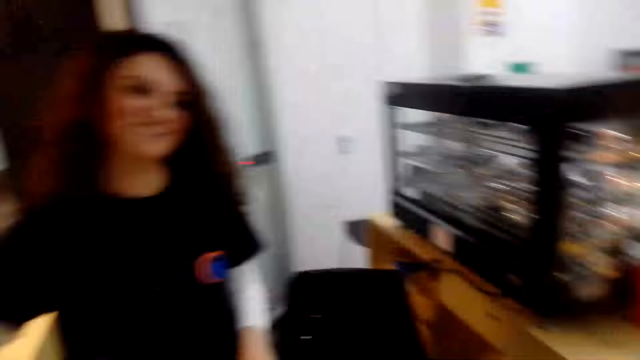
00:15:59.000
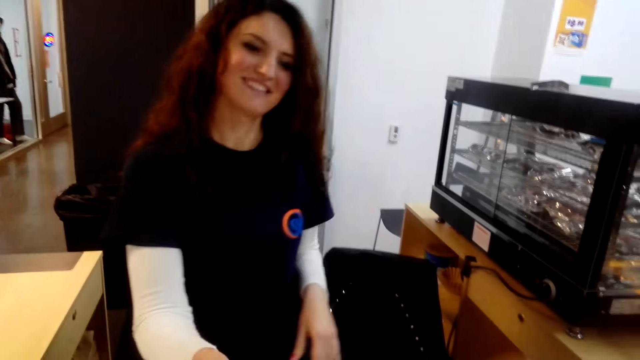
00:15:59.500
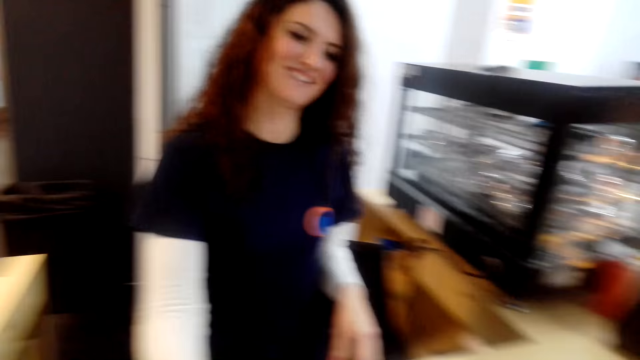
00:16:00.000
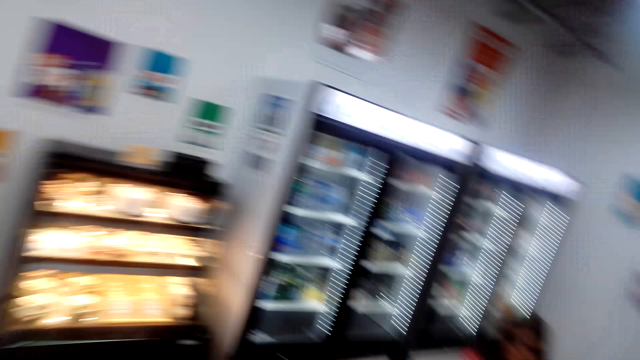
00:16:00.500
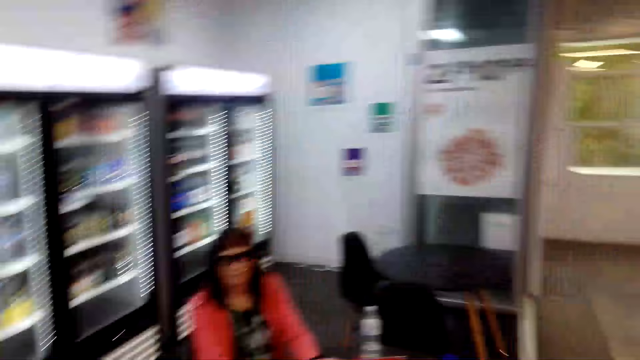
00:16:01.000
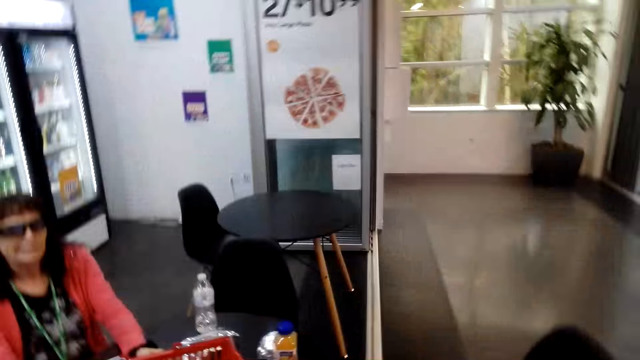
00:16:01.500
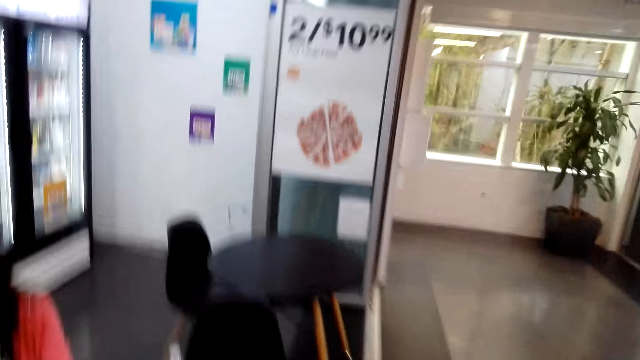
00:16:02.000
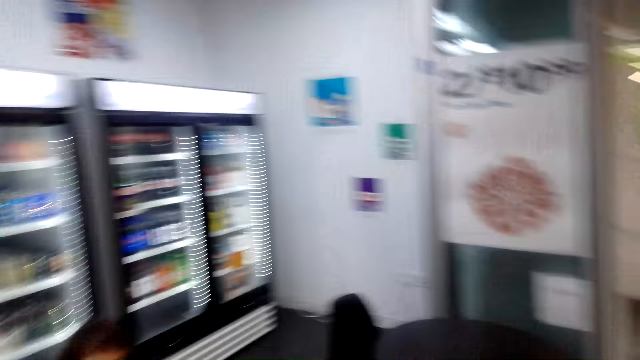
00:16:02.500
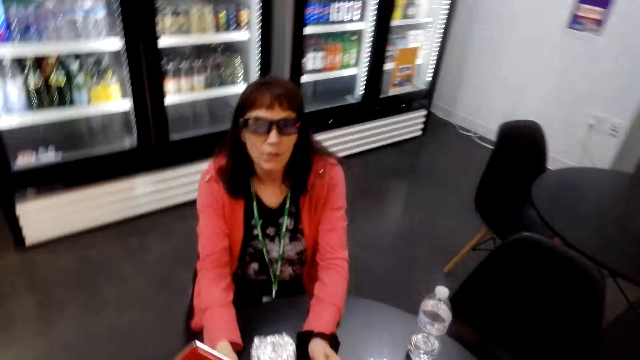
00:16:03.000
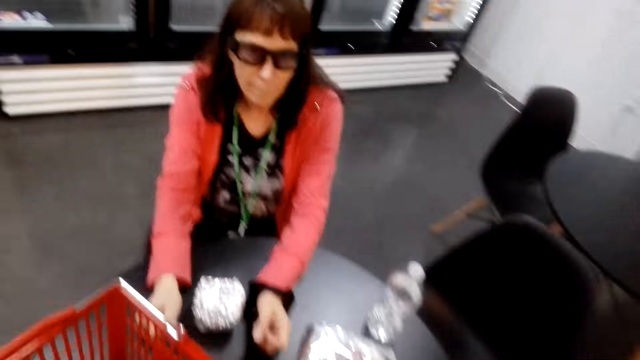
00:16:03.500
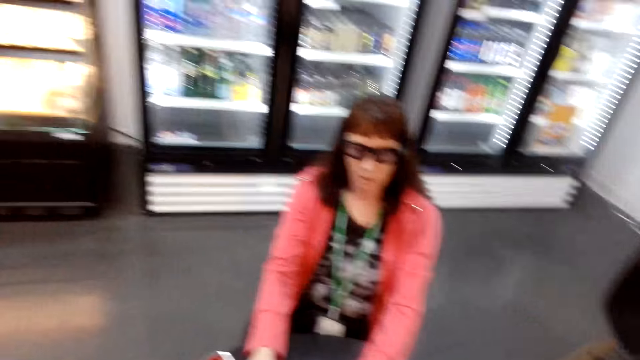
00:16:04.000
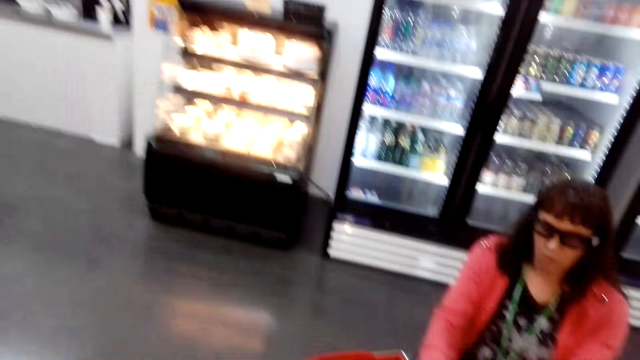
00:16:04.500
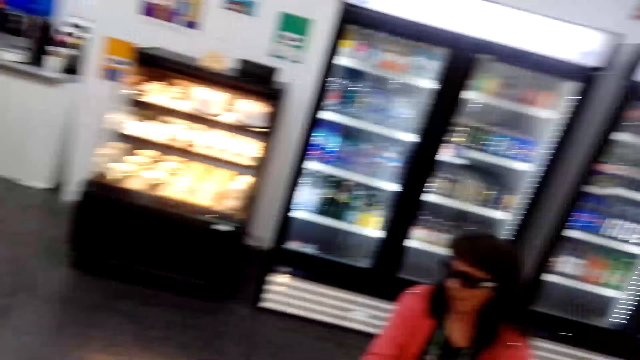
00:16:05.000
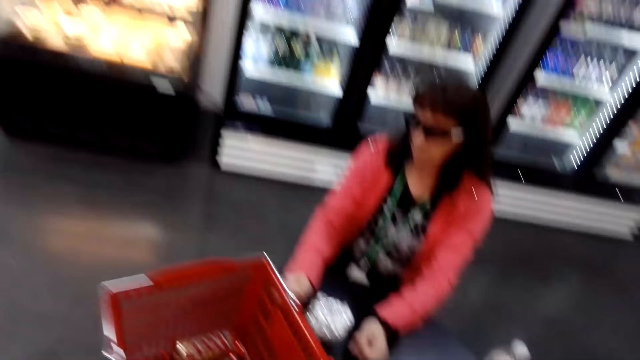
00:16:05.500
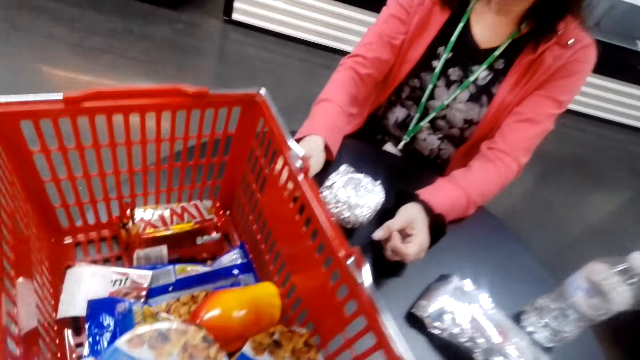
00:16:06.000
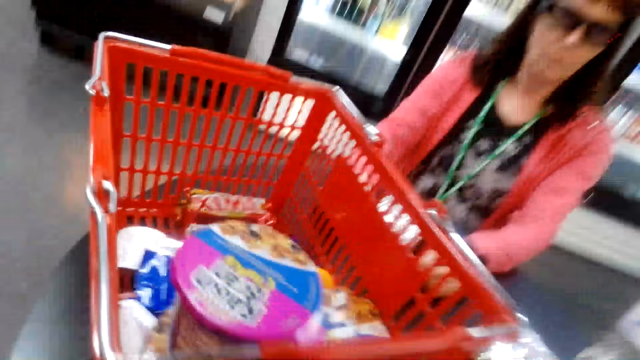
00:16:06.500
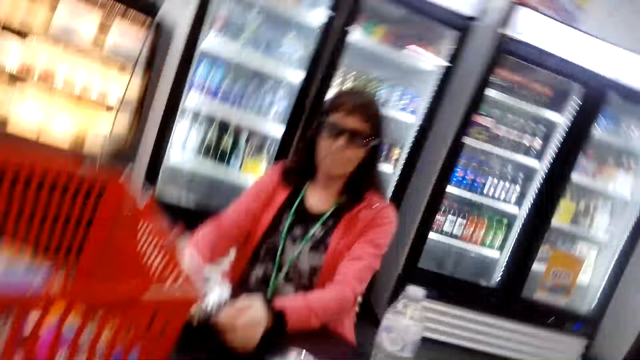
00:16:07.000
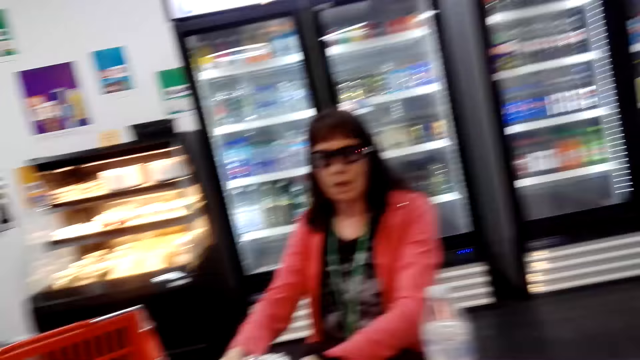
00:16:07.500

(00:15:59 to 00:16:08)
A person talks with the camera wearer. The camera wearer talks.

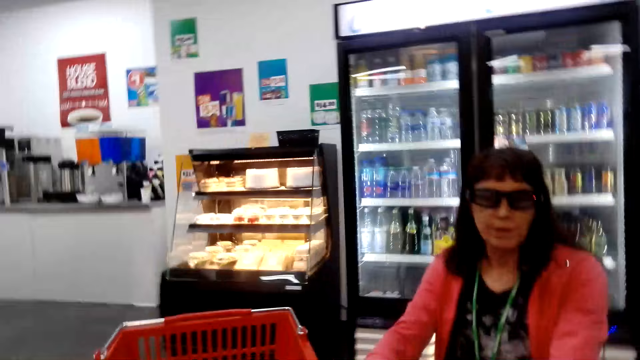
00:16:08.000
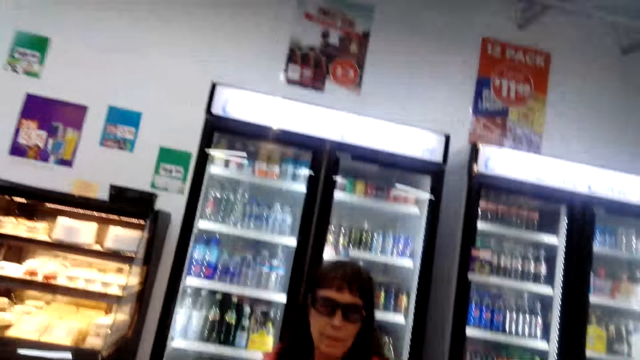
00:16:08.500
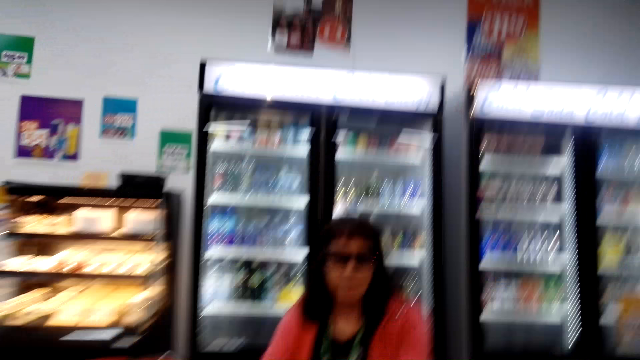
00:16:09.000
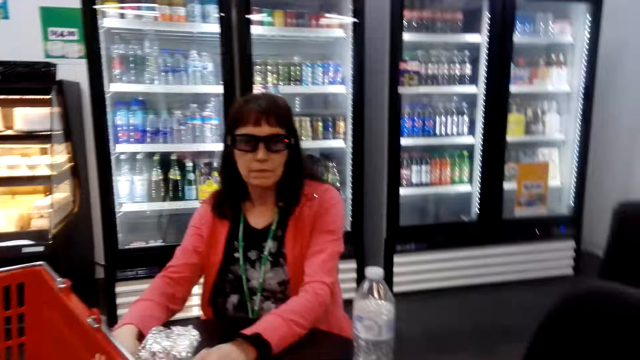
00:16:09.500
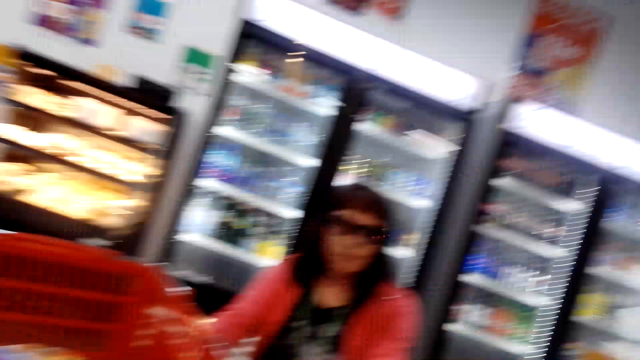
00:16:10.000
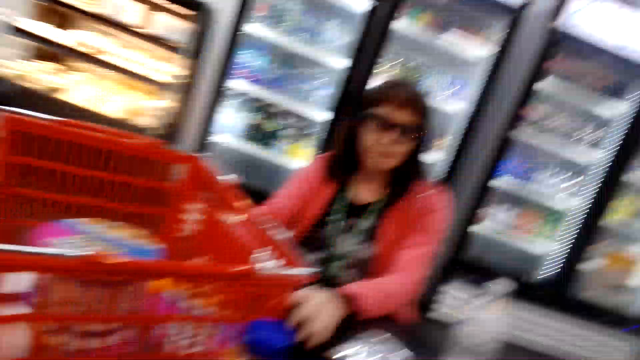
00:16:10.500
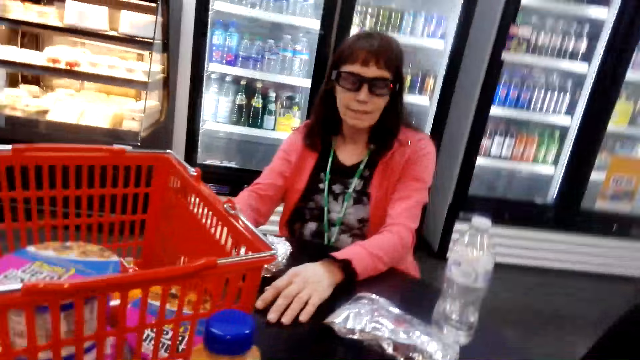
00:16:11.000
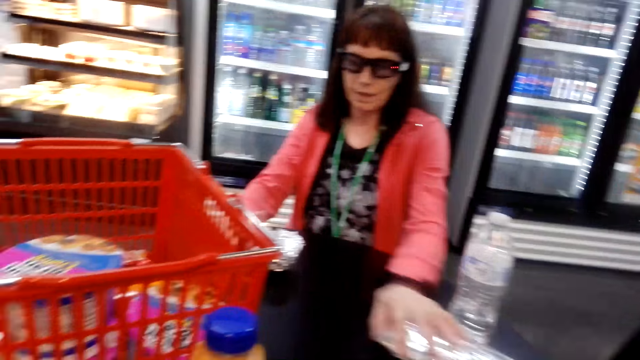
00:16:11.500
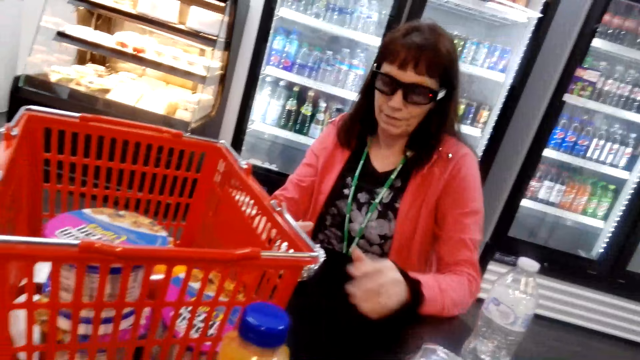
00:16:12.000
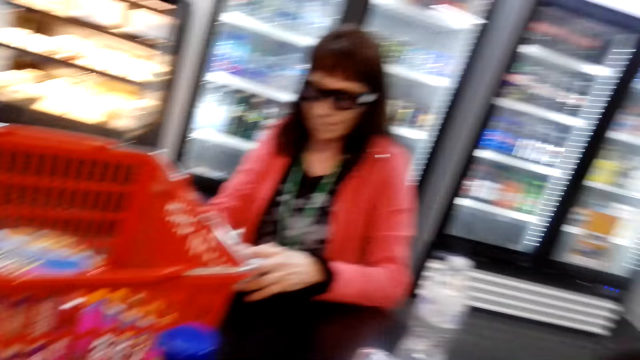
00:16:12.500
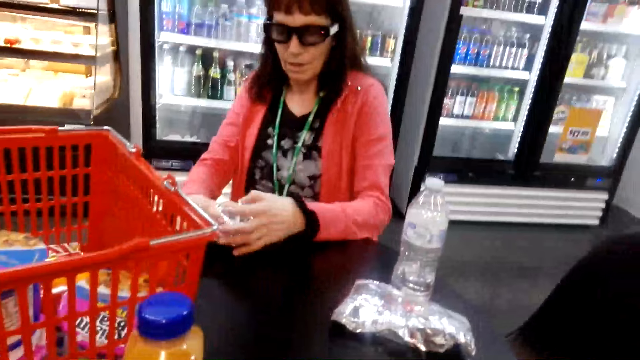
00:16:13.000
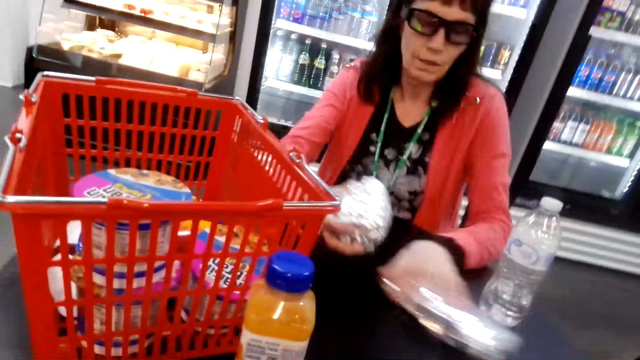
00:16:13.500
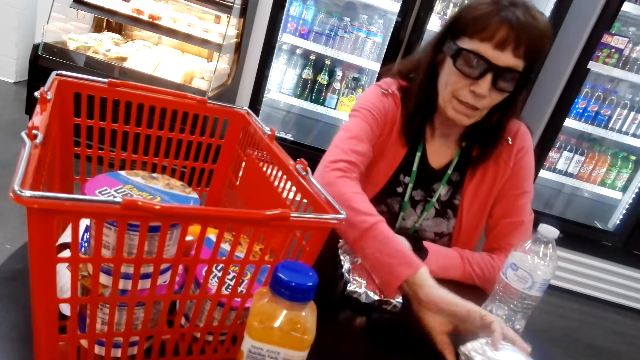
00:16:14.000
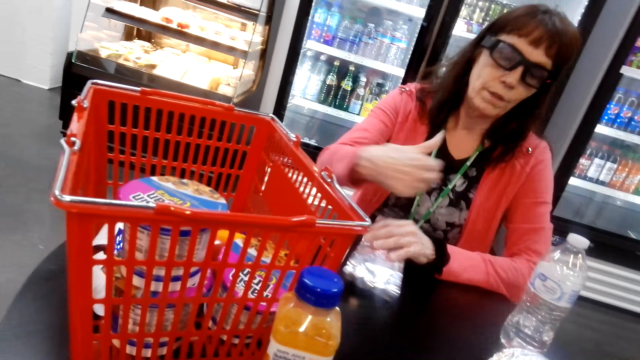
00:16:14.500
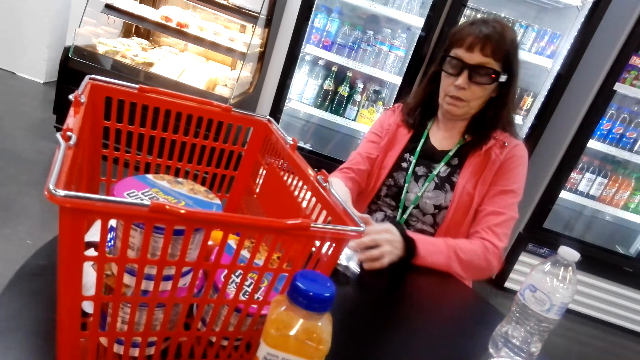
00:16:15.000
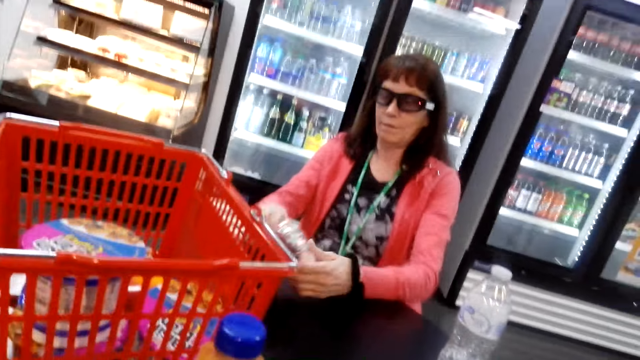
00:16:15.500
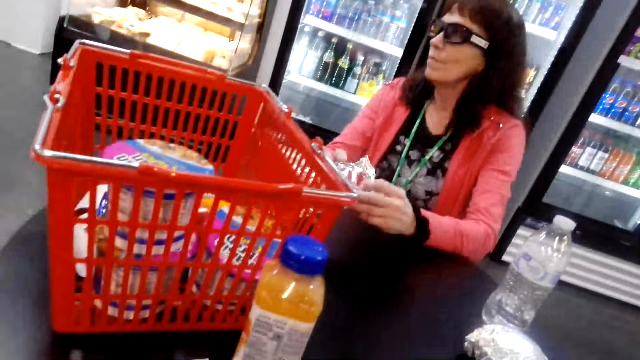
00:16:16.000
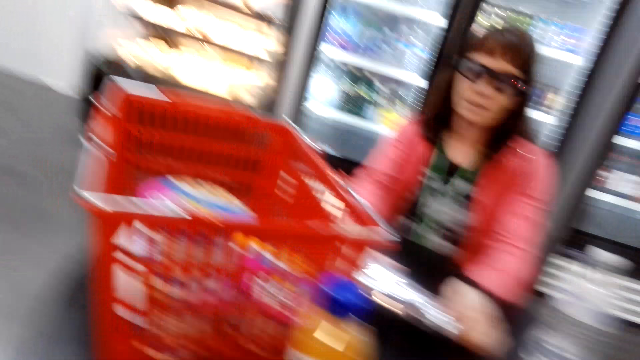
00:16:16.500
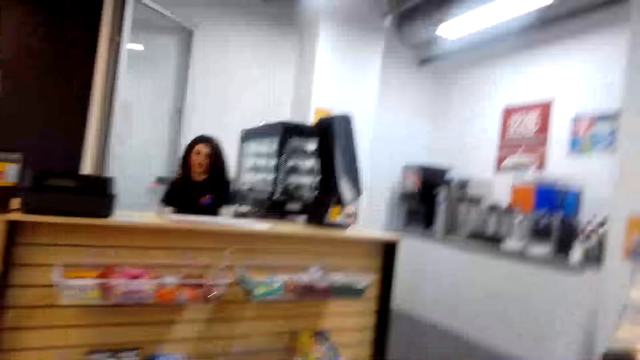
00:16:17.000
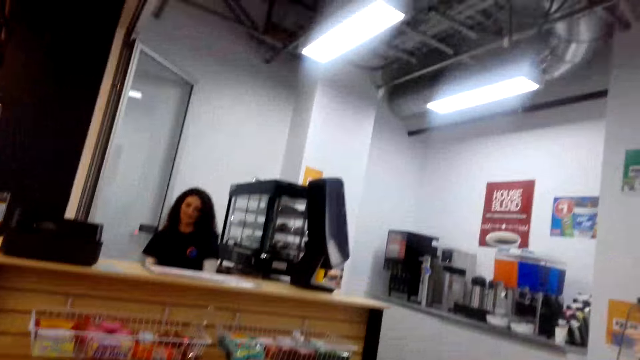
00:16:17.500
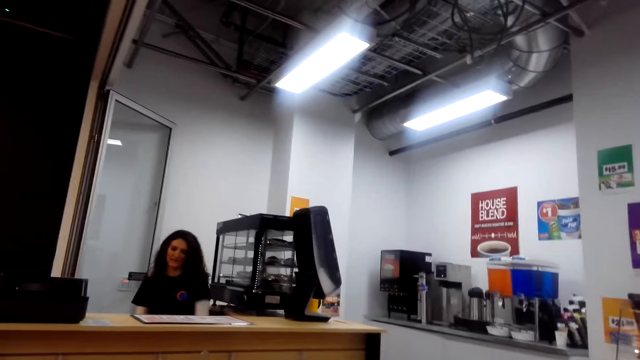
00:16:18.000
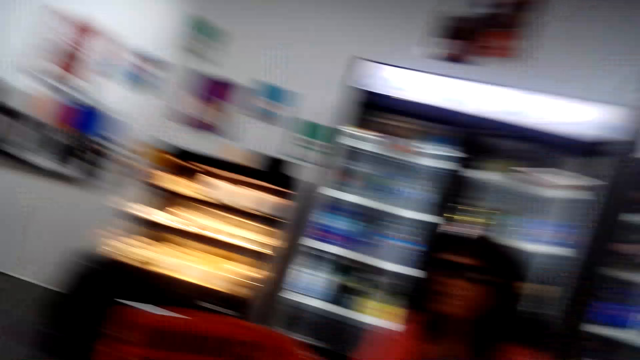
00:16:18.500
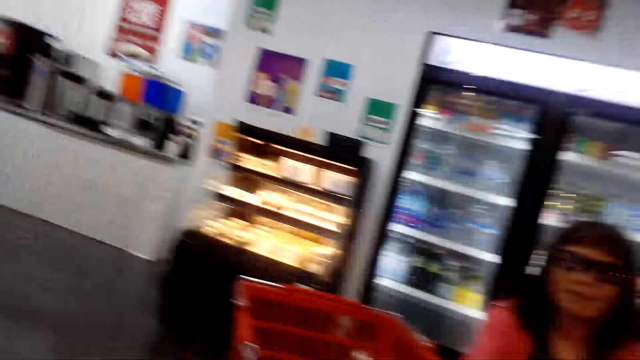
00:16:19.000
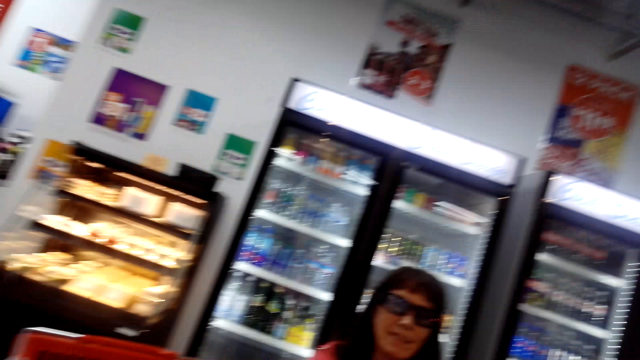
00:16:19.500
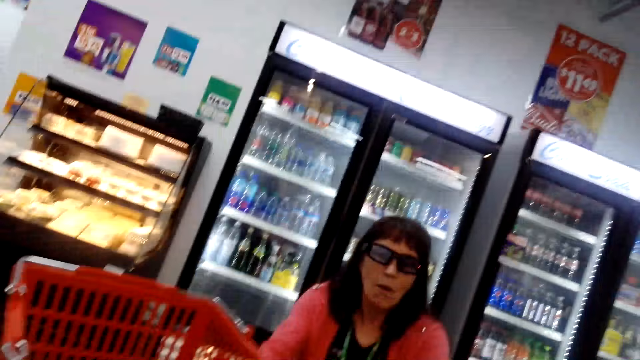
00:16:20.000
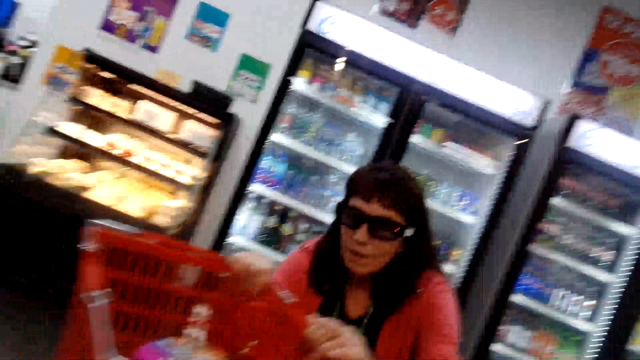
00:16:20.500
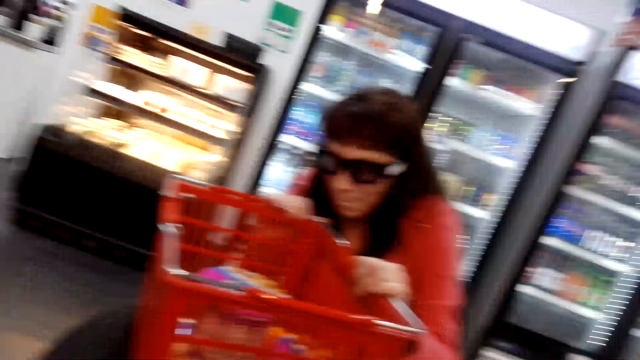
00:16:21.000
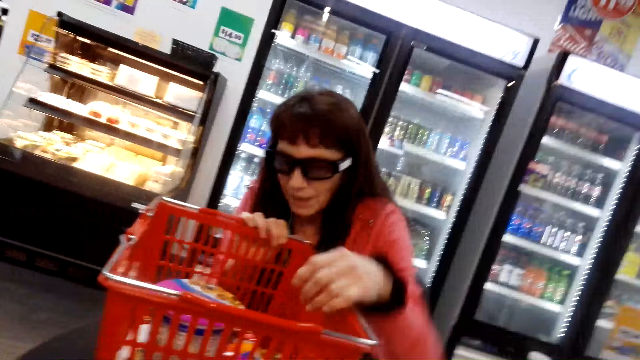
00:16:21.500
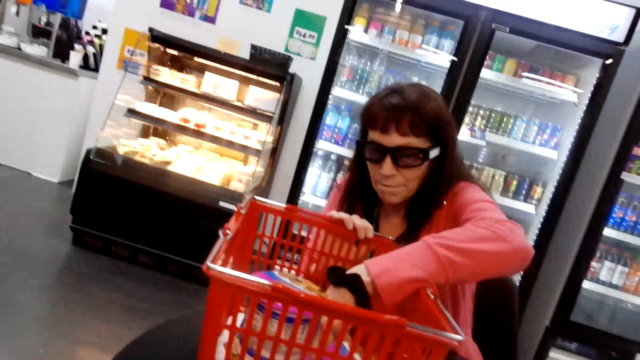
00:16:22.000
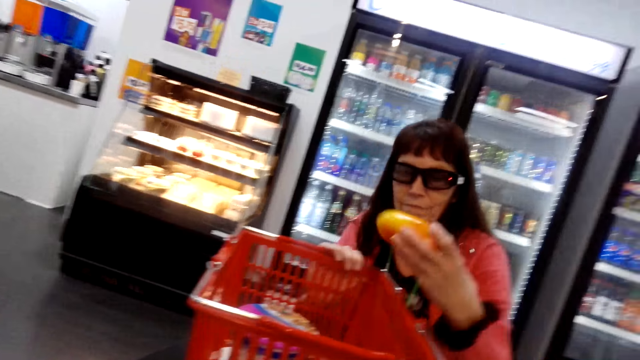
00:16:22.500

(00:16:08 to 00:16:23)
A person talks with the camera wearer. The camera wearer talks with the person. The person talks with the camera wearer. The person picks a mango and moves packets of food on the table. The camera wearer talks with the person and looks around. The person talks with the camera wearer, holds the basket, and picks the mango.
